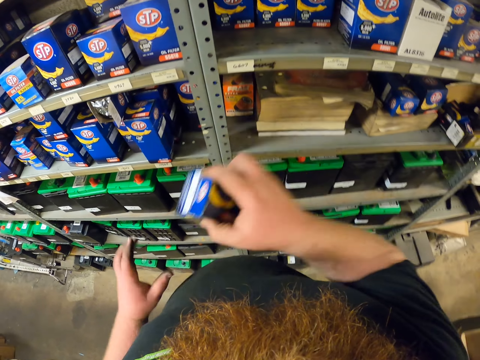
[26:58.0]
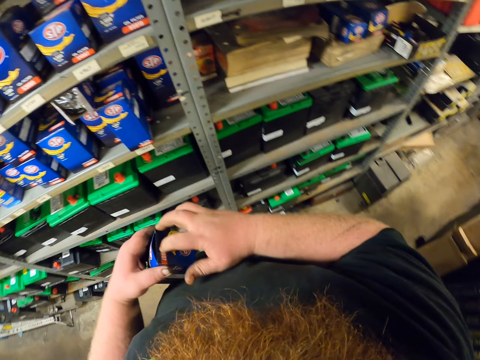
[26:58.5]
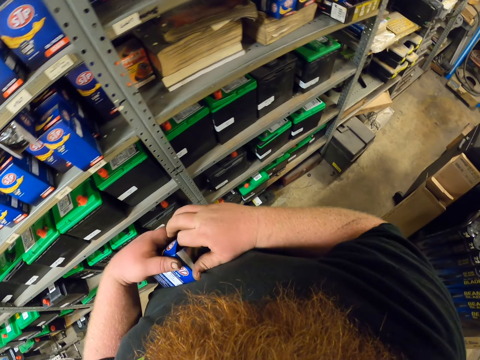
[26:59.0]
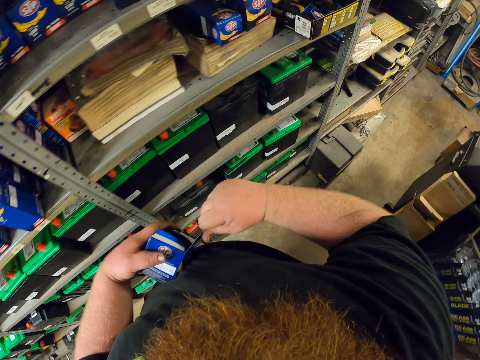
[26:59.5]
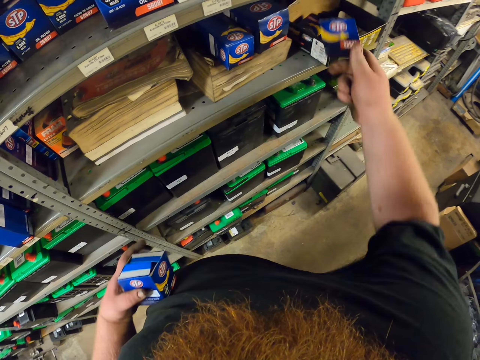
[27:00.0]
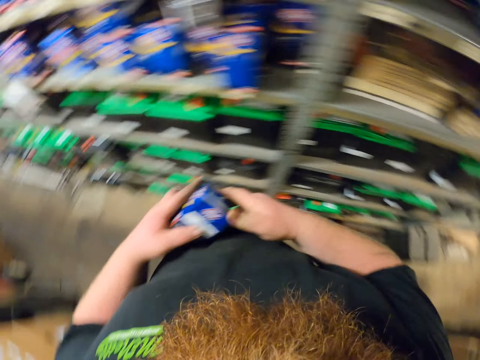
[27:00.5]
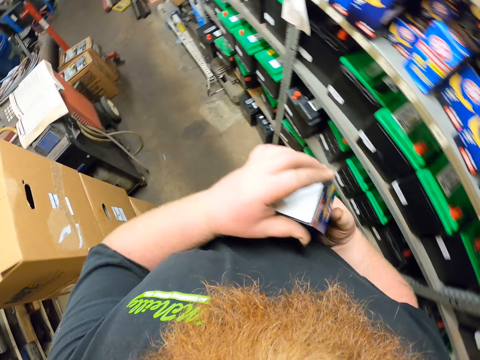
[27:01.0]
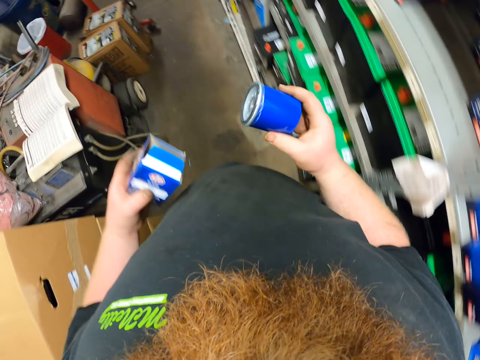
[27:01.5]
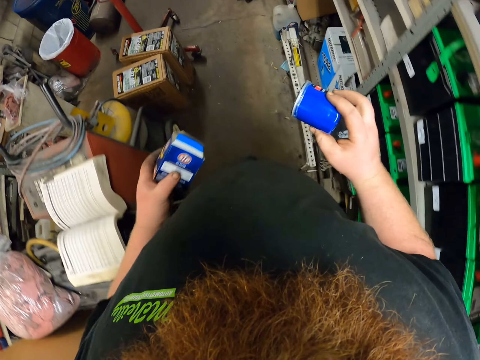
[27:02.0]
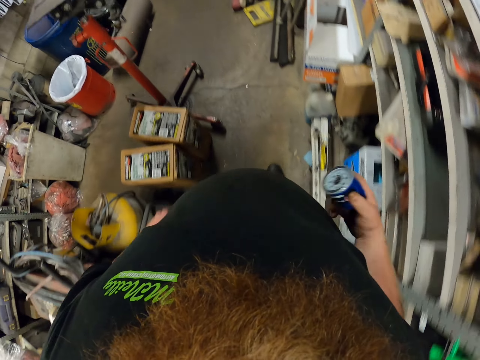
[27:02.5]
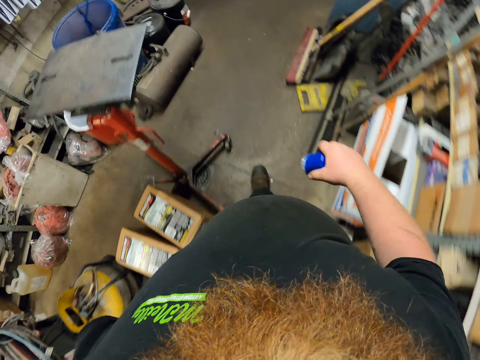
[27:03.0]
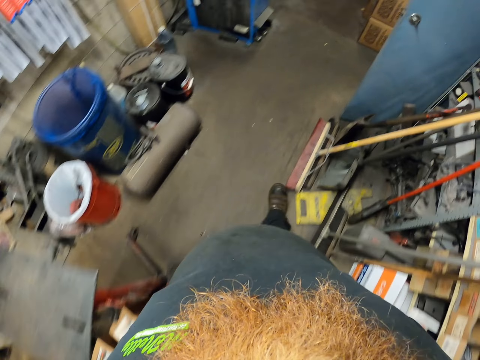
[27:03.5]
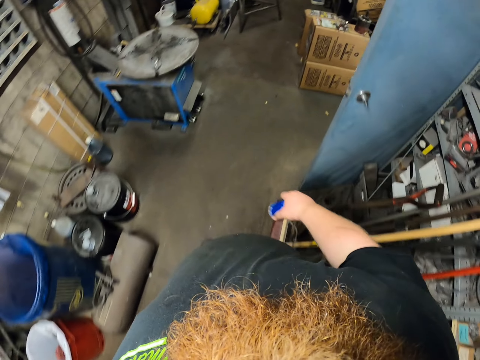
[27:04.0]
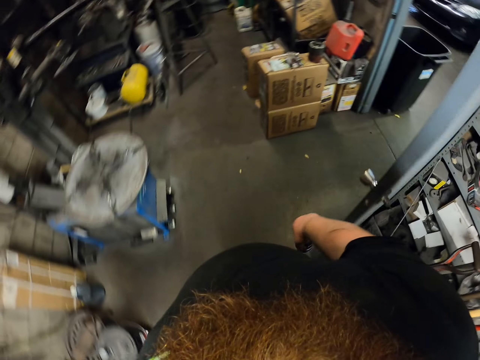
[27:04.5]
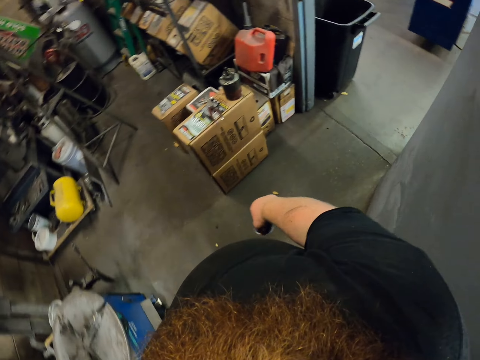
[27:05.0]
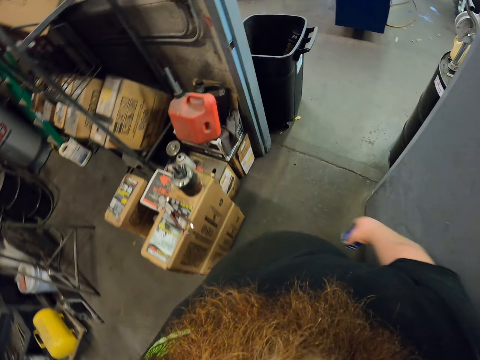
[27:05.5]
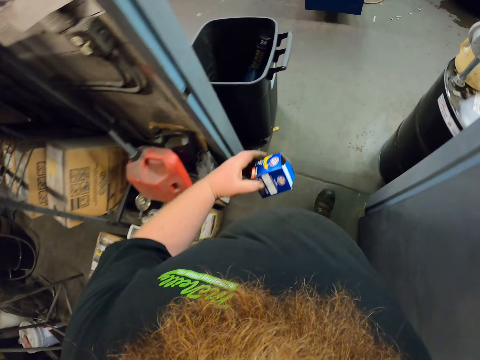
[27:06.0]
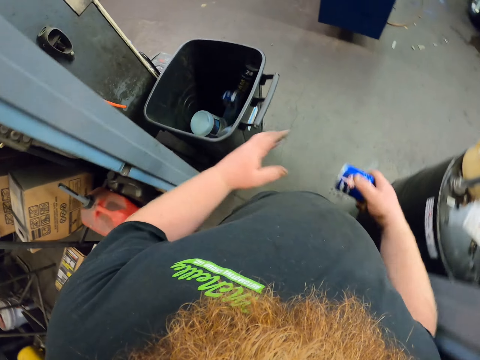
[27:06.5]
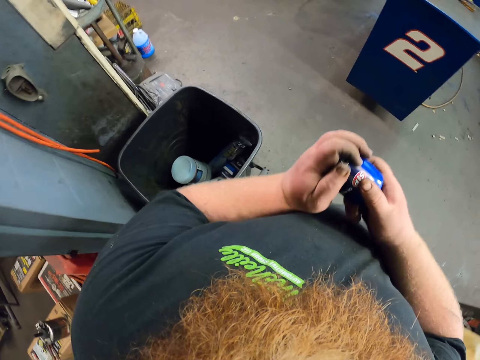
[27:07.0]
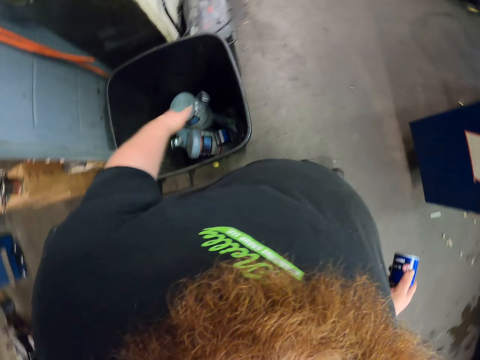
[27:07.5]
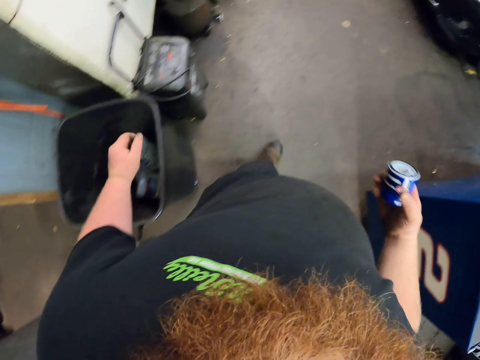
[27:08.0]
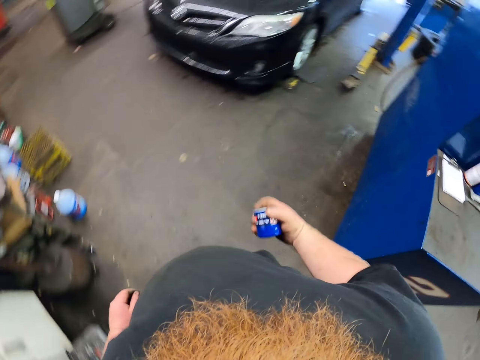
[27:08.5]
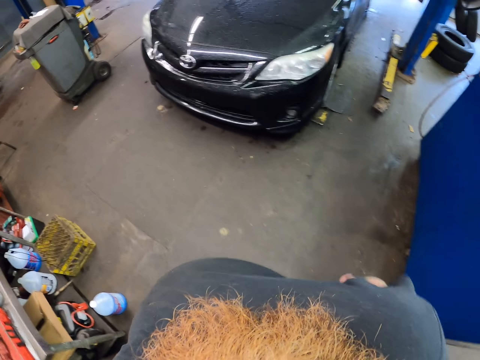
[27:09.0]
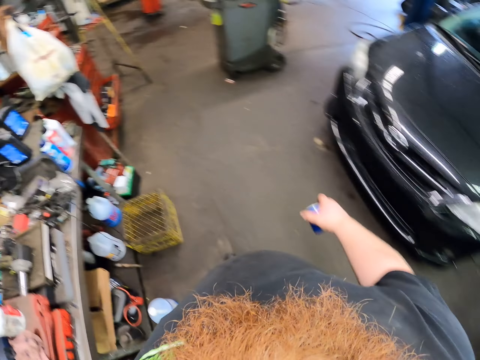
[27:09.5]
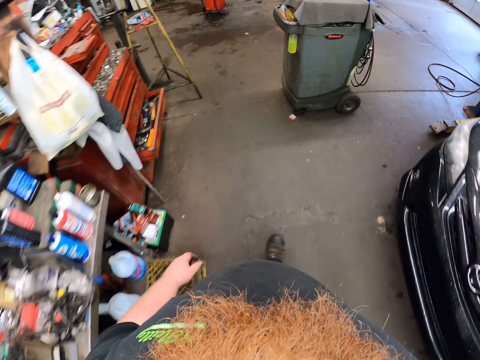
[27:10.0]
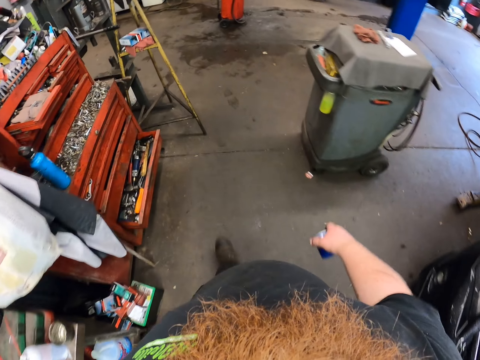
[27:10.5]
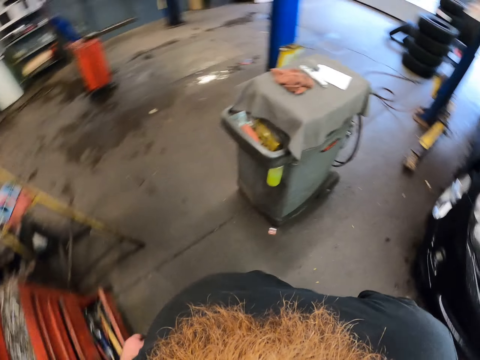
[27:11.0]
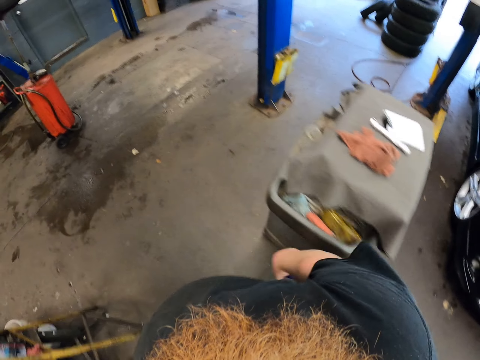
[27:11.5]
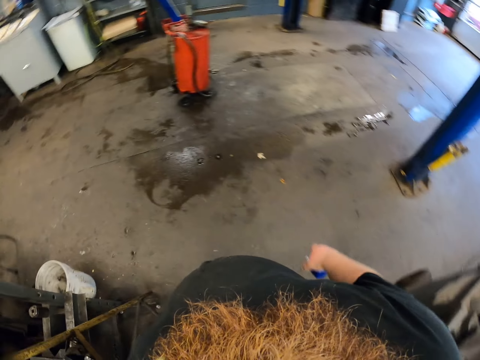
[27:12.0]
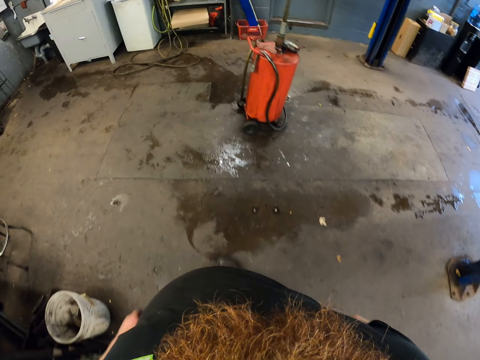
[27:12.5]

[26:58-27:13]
The camera wearer picks up a box of oil filter. They open the box, tear the box and cut the box. They throw a piece of the box away. They walk around the garage. They remove the oil filter or can from the box. They walk around the garage. They throw the box on the dustbin. They open the can. They remove something from the oil filter. They throw the lid on the dustbin. They walk around the garage.

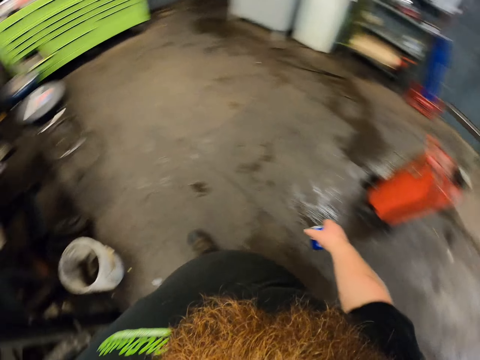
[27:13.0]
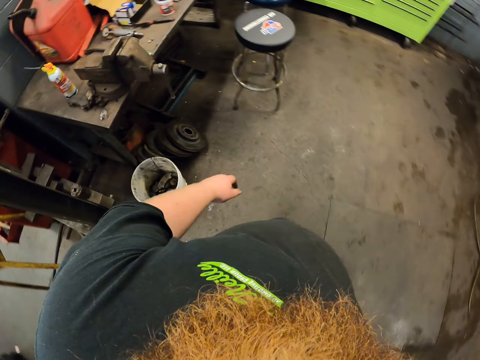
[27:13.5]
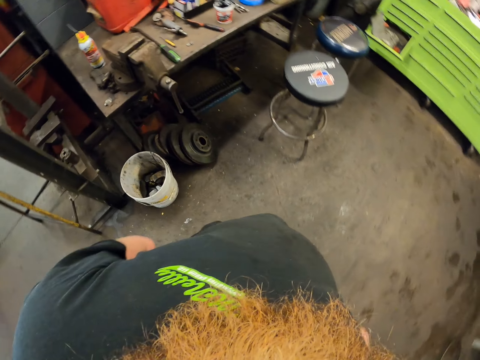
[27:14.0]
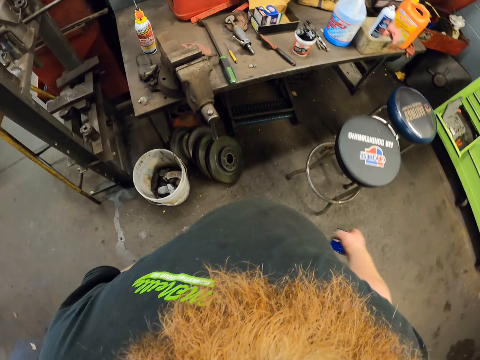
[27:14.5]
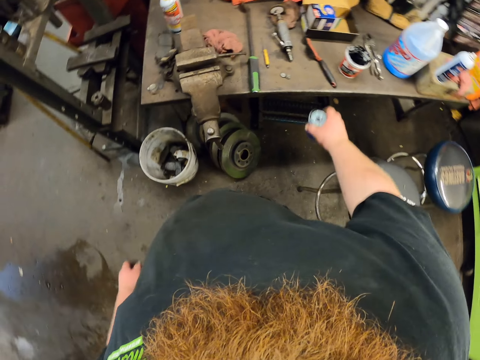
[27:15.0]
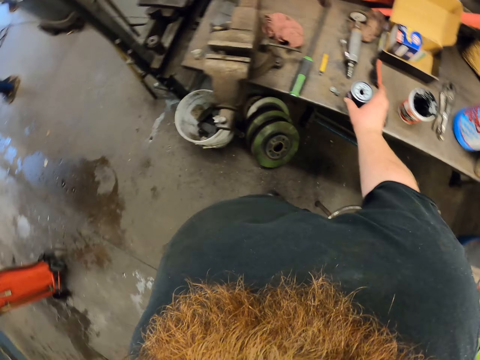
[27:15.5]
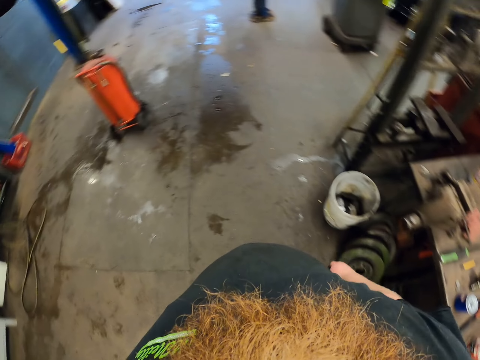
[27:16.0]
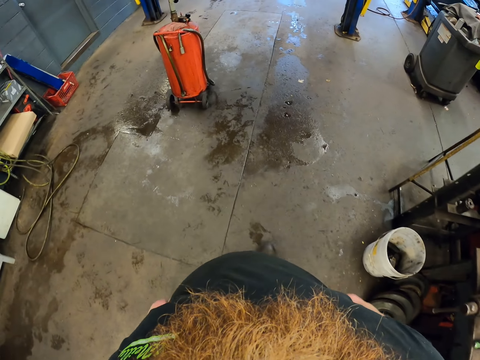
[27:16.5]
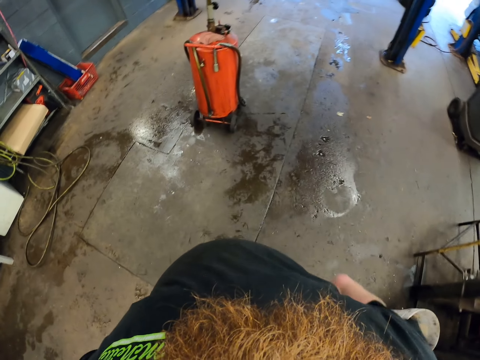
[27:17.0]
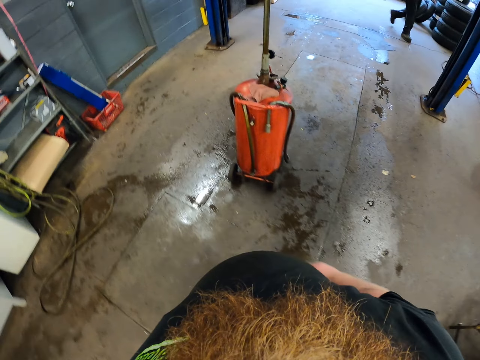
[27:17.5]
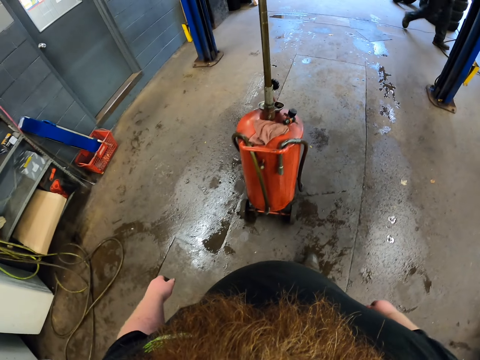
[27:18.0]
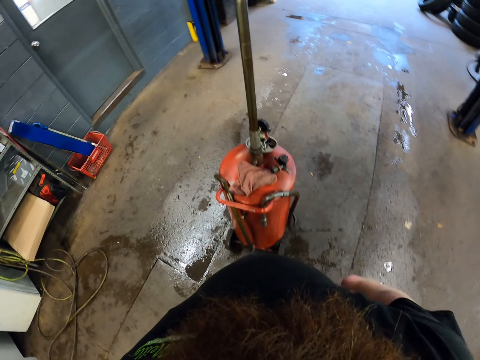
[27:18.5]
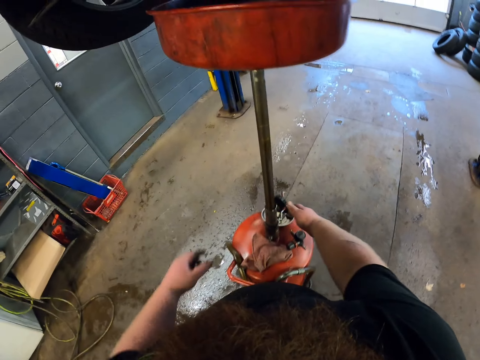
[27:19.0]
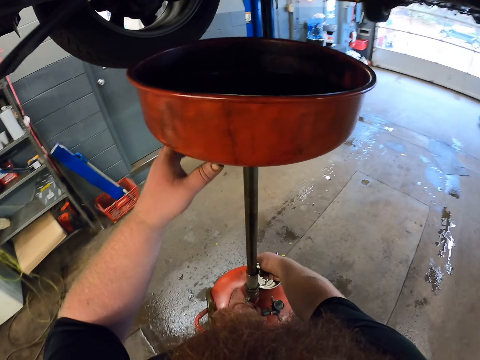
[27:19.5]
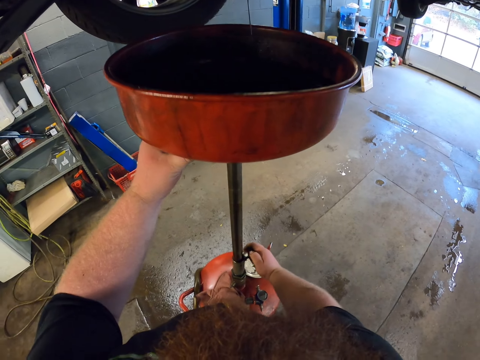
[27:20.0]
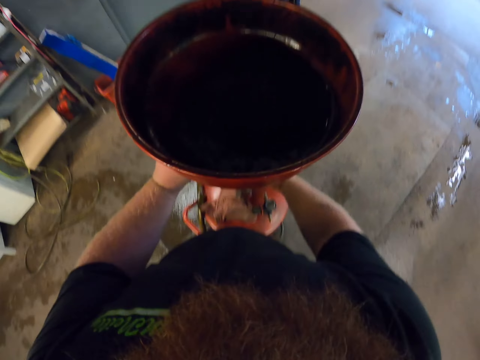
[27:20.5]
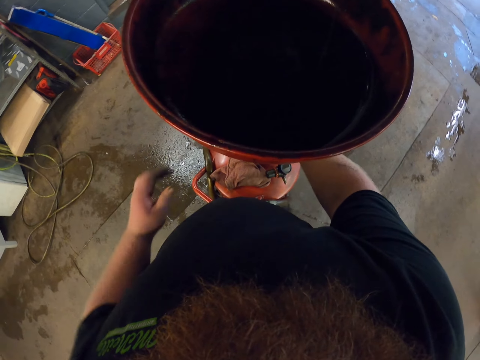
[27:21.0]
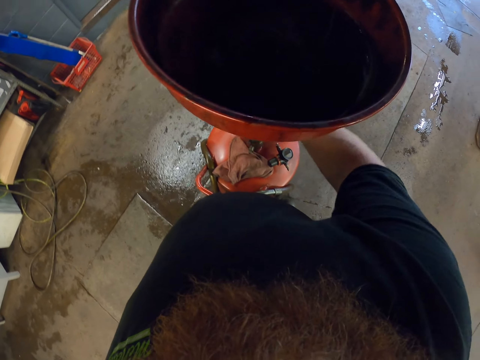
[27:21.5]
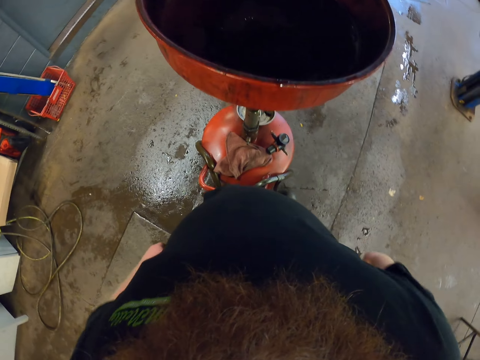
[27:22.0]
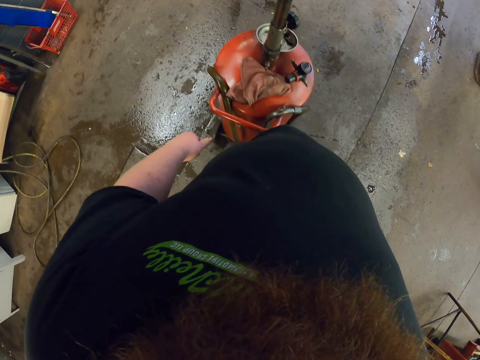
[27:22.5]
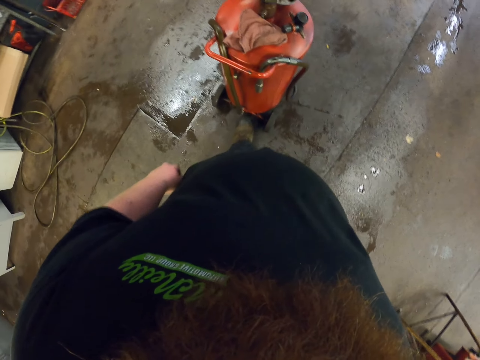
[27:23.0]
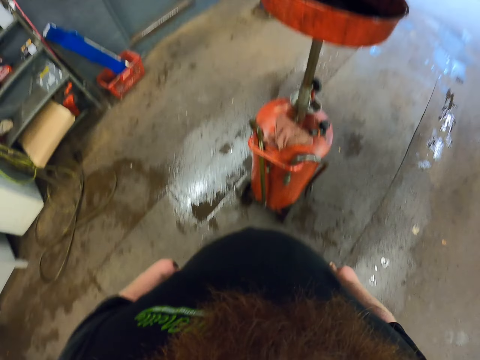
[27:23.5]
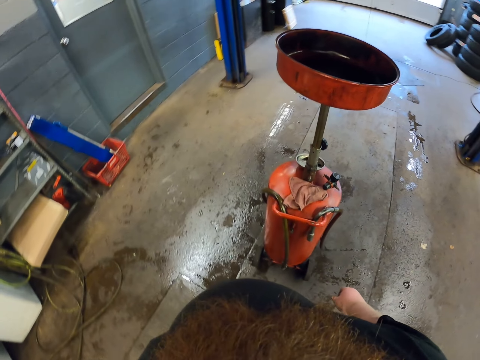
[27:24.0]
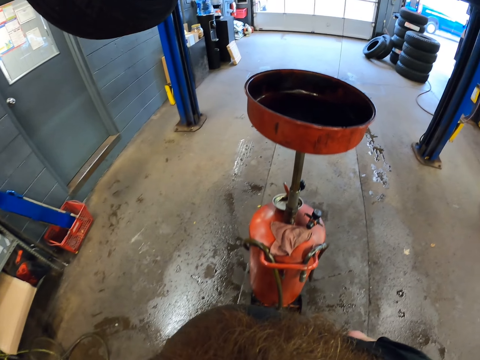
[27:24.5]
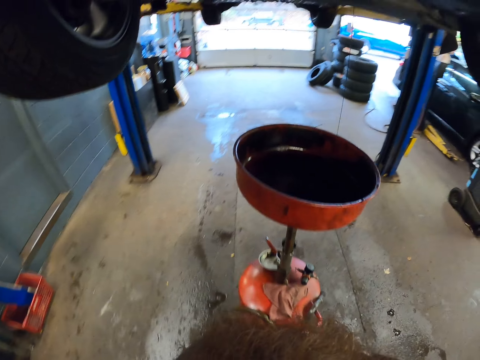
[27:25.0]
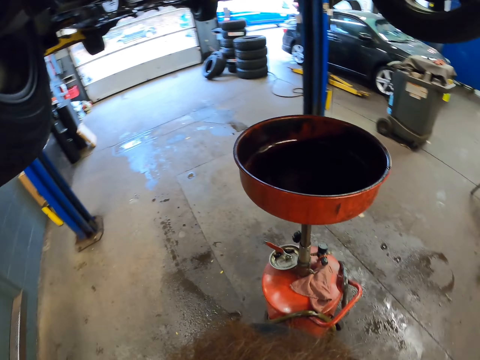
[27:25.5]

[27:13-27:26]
The camera wearer puts the can on the table. They walk around the garage. They touch the basin. They lower the oil pan. They lower the hand. They walk around the garage.
